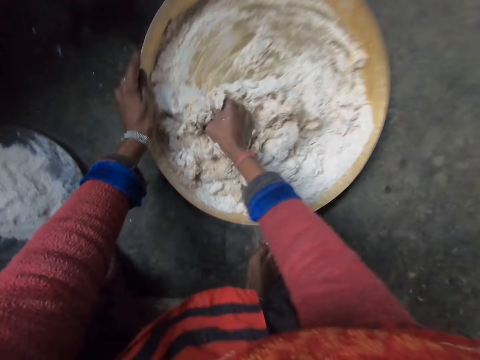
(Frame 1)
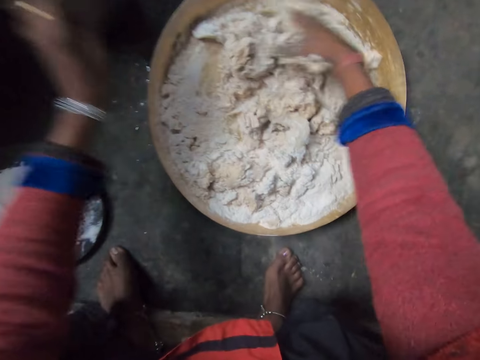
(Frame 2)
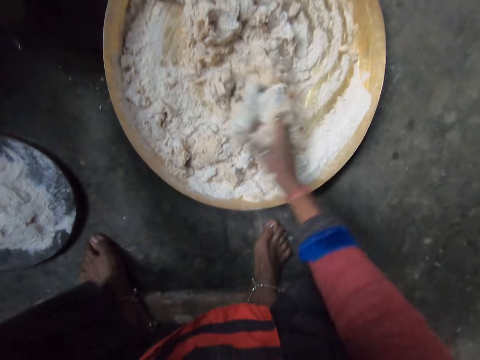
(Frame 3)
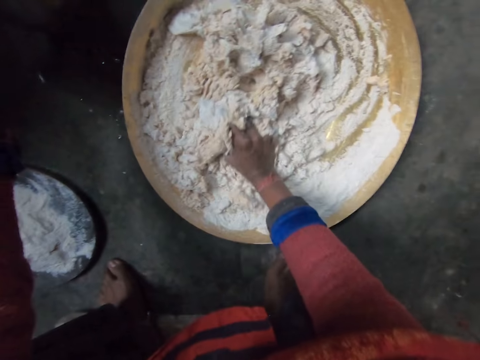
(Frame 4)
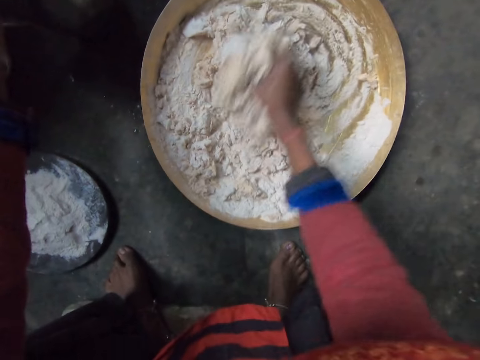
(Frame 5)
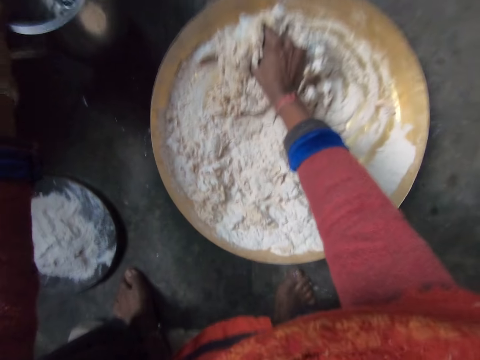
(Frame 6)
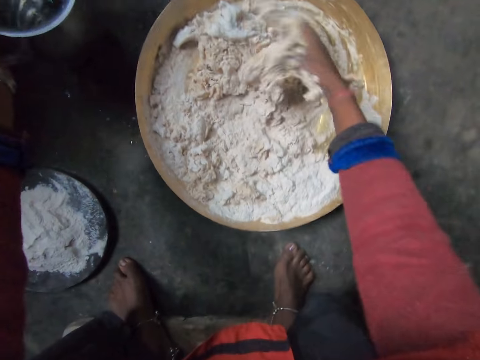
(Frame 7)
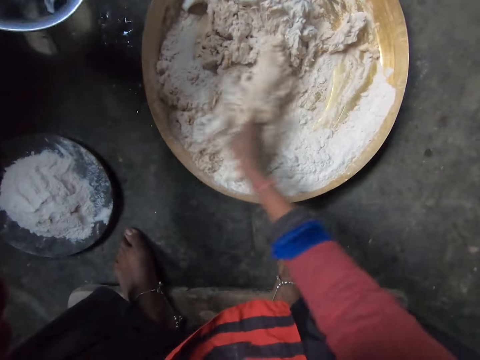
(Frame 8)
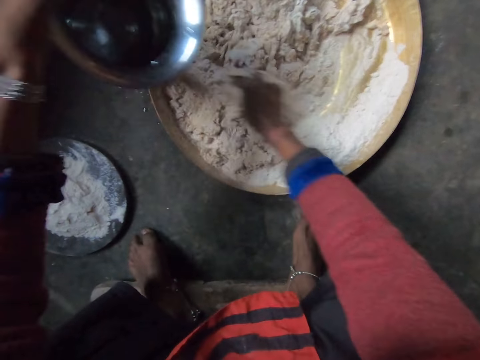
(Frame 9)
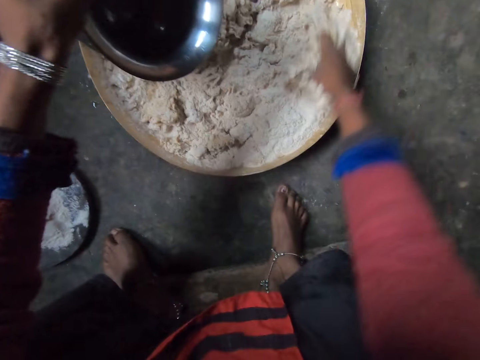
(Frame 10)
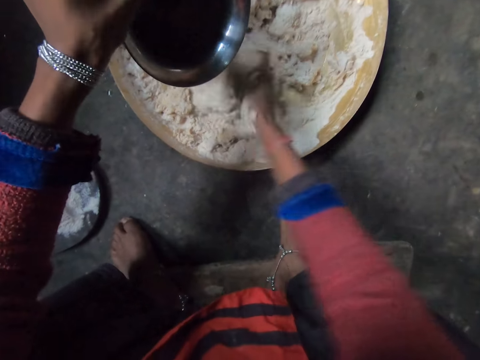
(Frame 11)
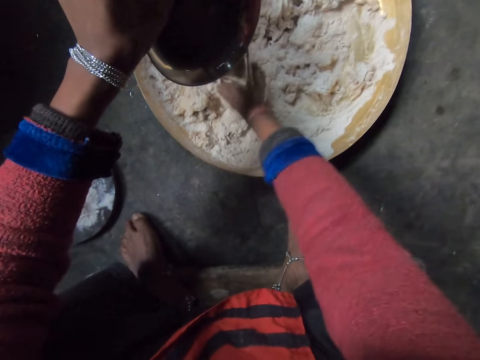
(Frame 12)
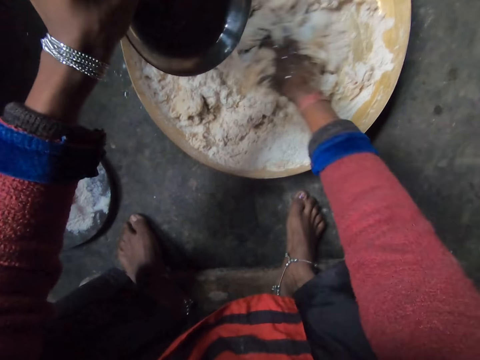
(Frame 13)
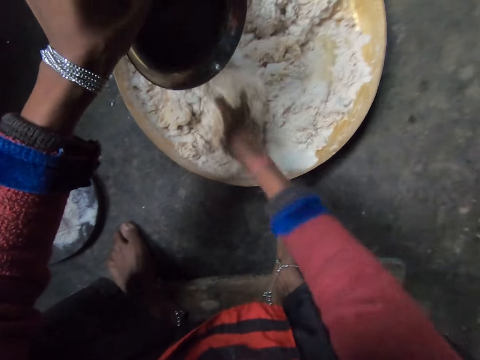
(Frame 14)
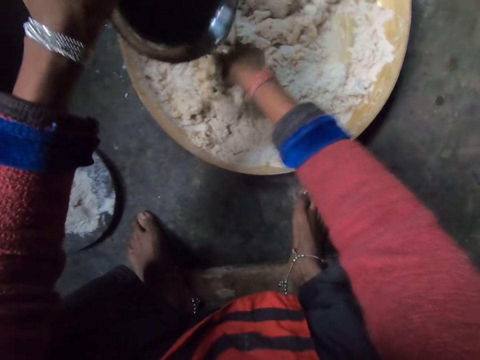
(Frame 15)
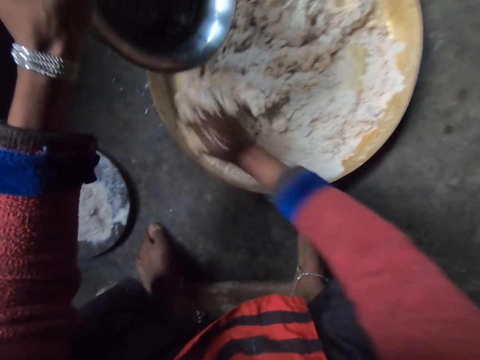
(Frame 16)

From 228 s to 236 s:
The camera wearer picks up the stainless jug. They pour water on the wheat flour. They knead.

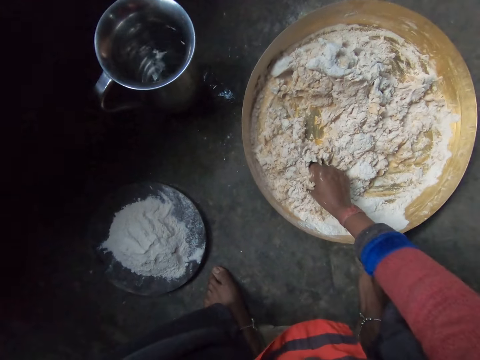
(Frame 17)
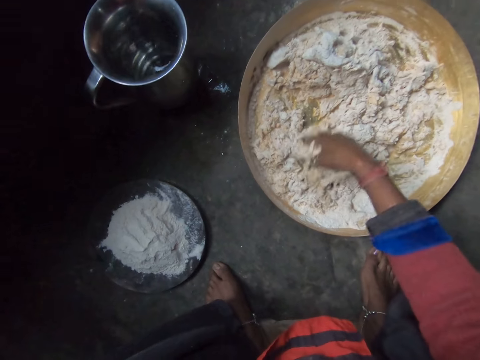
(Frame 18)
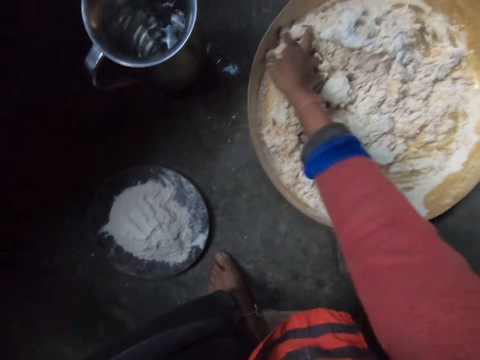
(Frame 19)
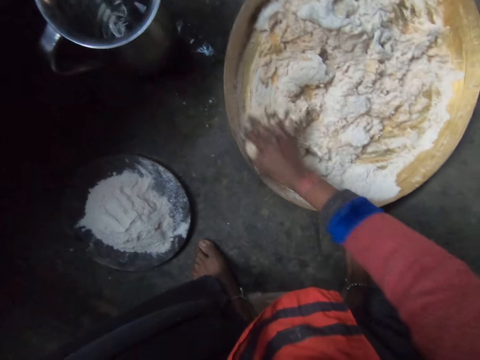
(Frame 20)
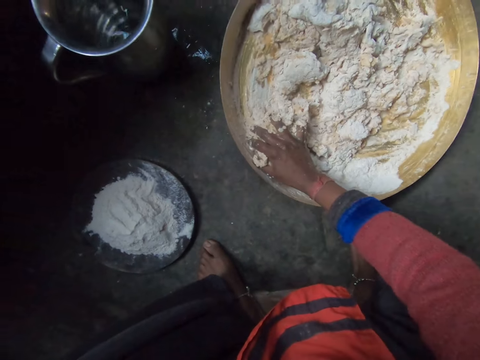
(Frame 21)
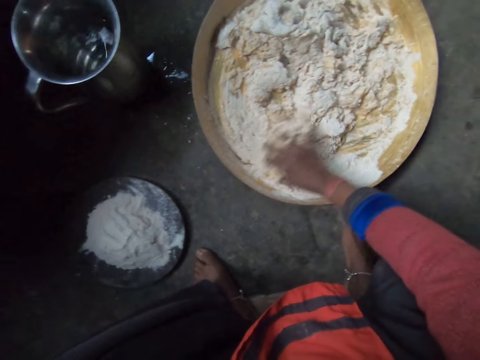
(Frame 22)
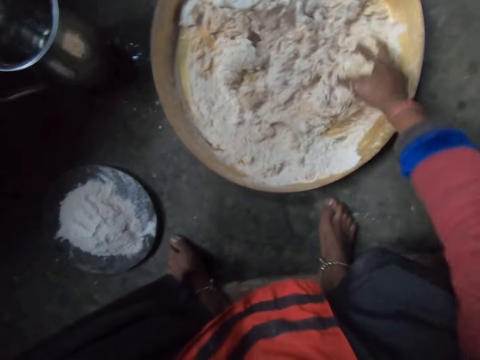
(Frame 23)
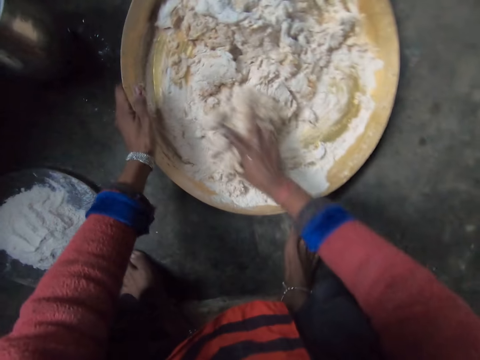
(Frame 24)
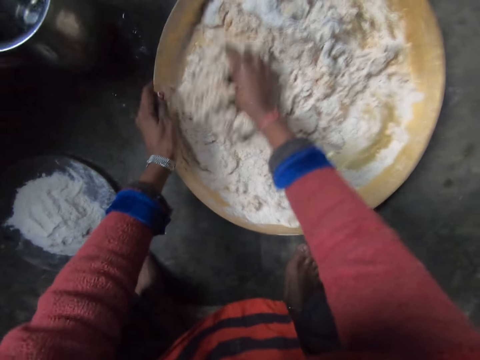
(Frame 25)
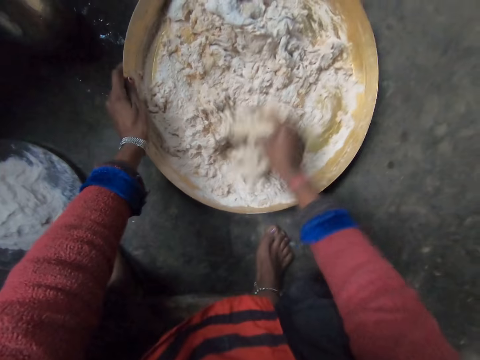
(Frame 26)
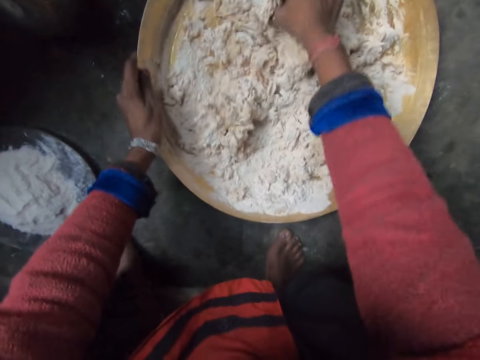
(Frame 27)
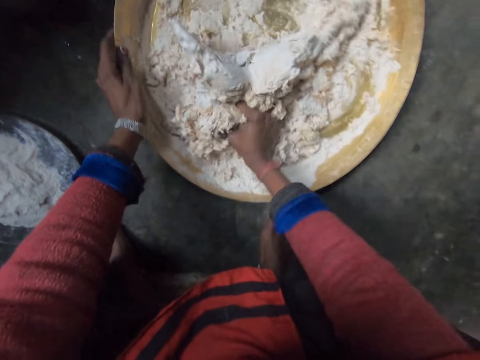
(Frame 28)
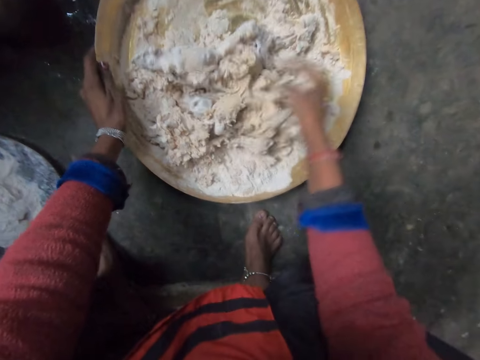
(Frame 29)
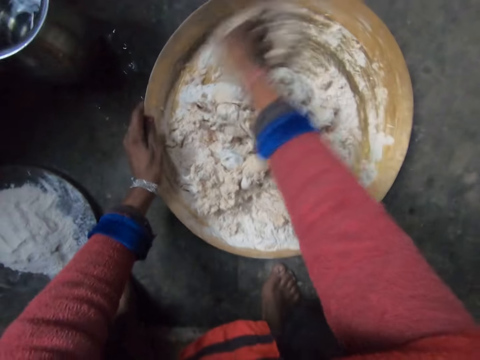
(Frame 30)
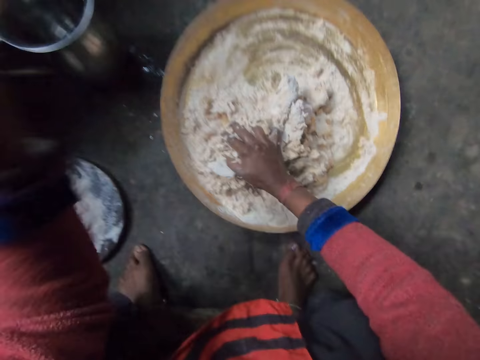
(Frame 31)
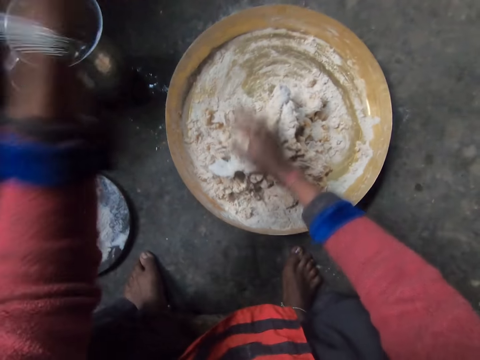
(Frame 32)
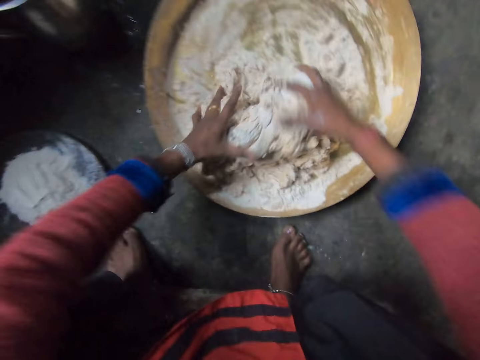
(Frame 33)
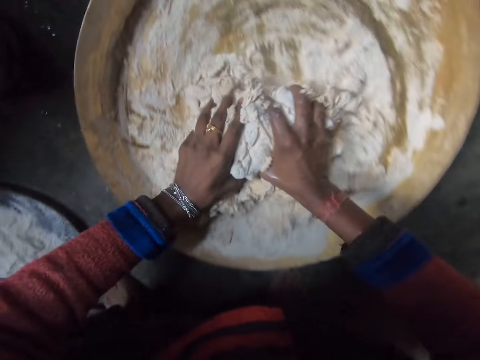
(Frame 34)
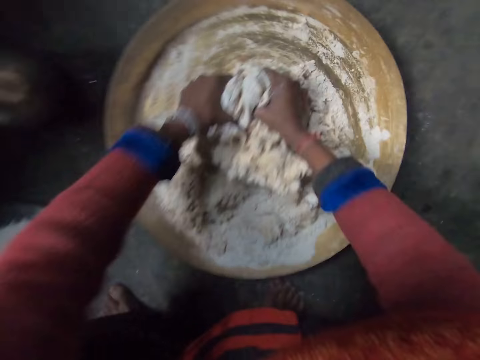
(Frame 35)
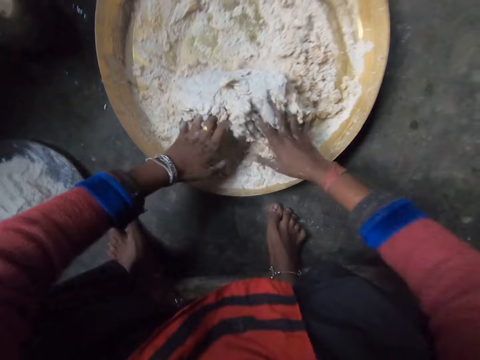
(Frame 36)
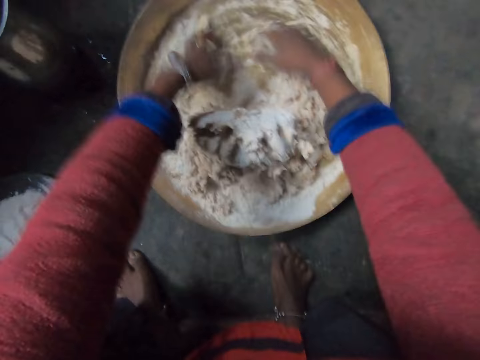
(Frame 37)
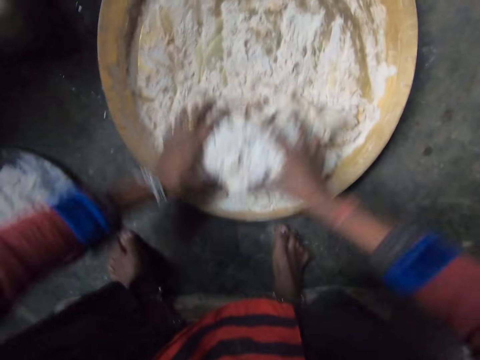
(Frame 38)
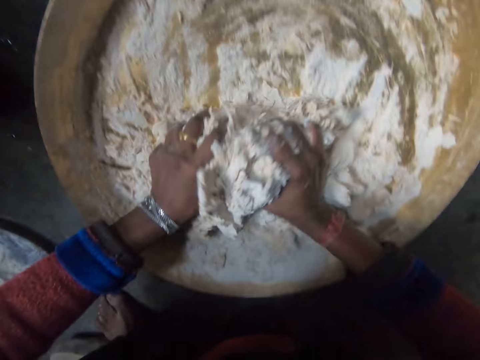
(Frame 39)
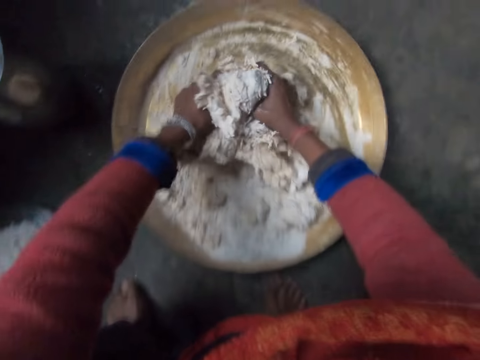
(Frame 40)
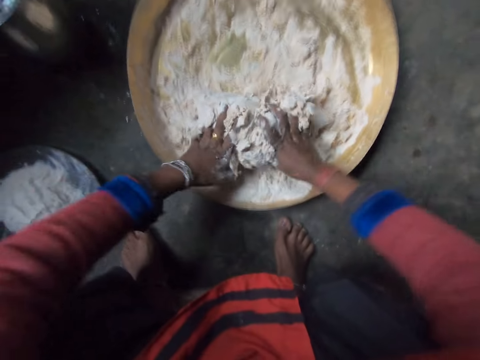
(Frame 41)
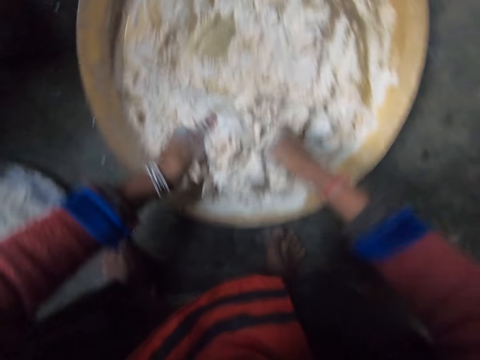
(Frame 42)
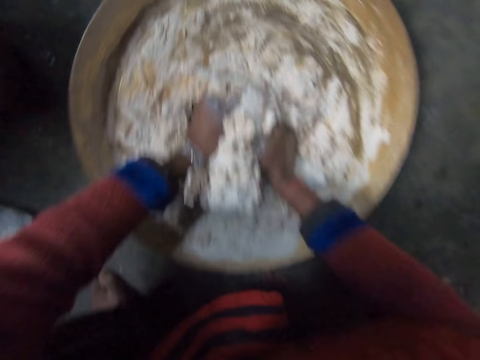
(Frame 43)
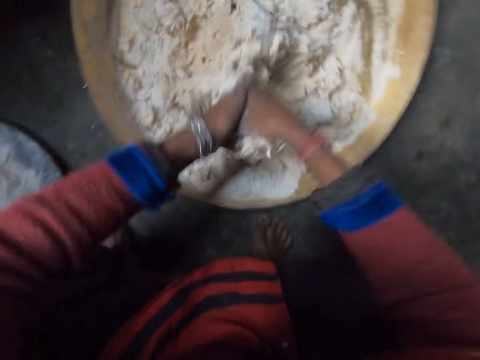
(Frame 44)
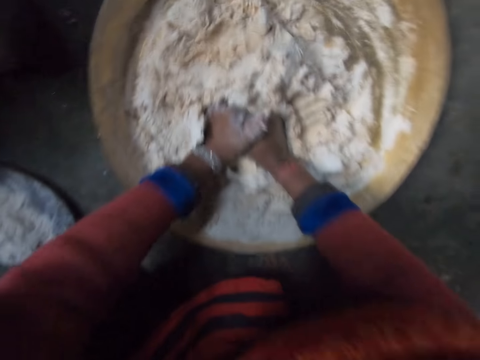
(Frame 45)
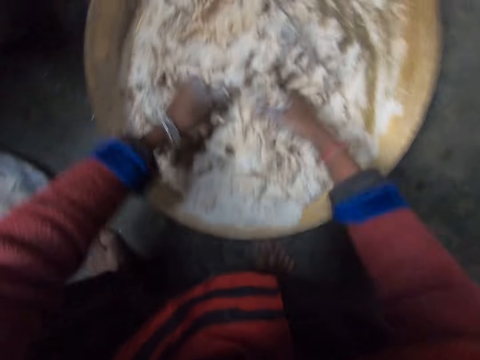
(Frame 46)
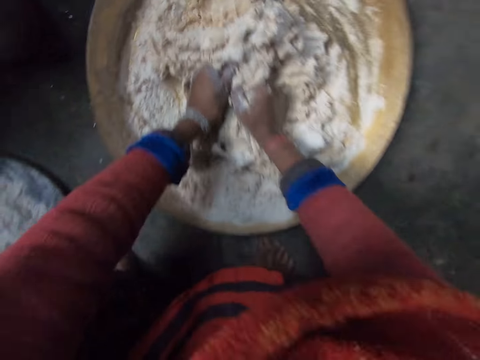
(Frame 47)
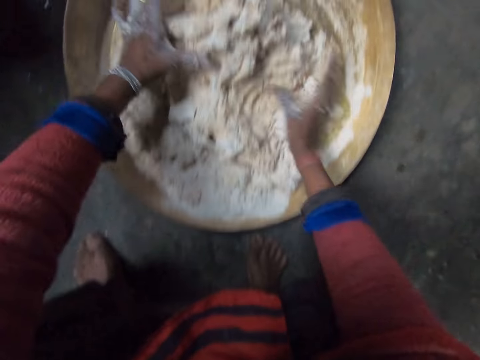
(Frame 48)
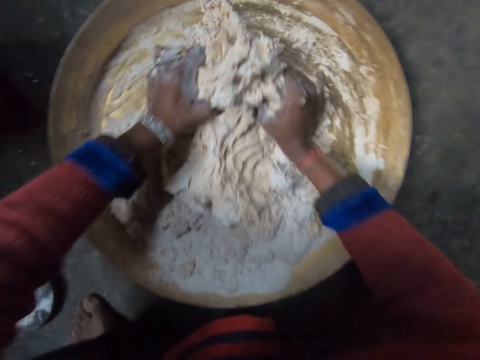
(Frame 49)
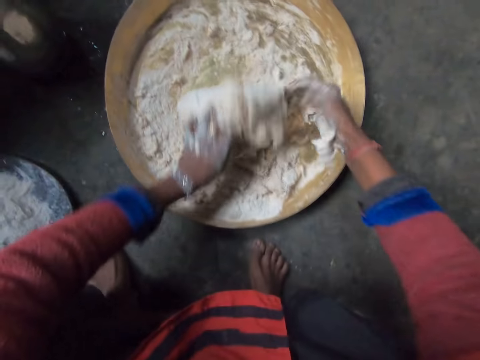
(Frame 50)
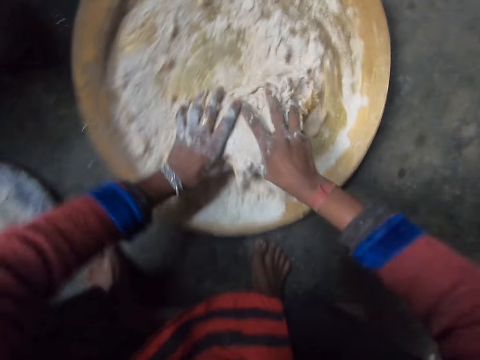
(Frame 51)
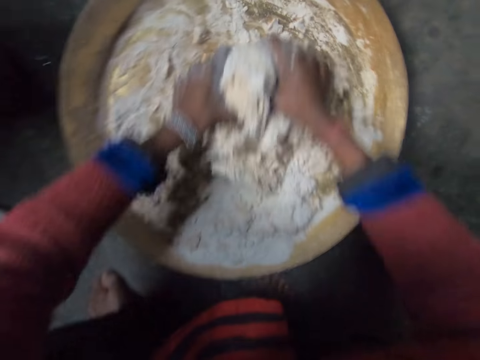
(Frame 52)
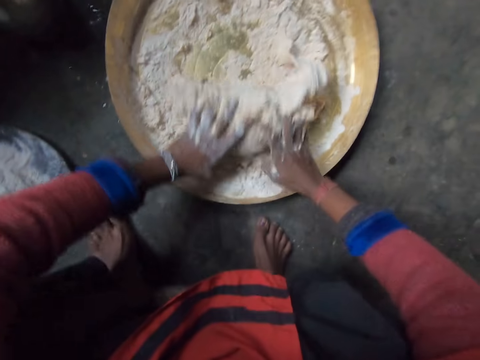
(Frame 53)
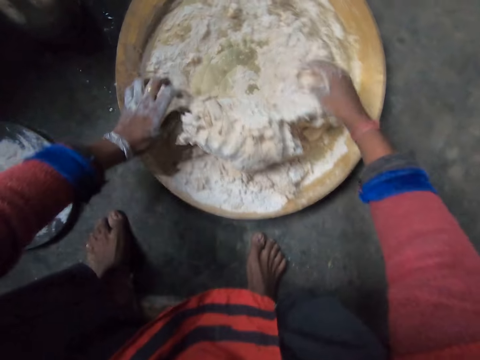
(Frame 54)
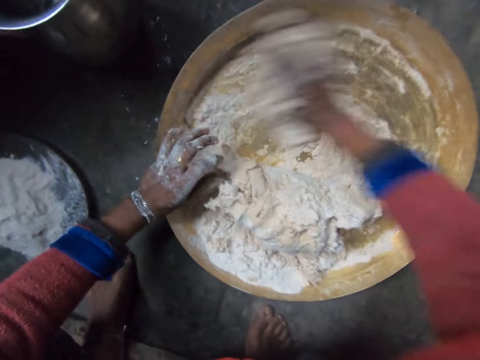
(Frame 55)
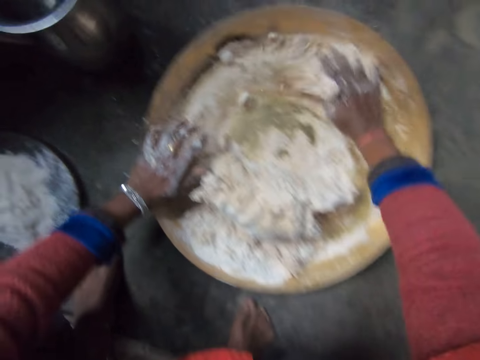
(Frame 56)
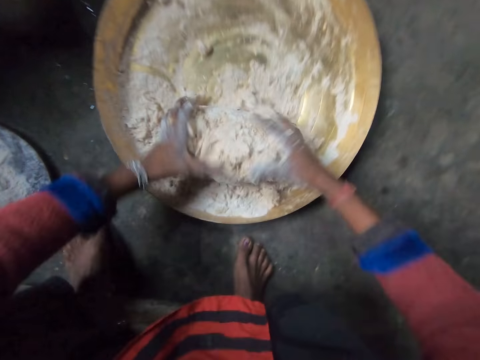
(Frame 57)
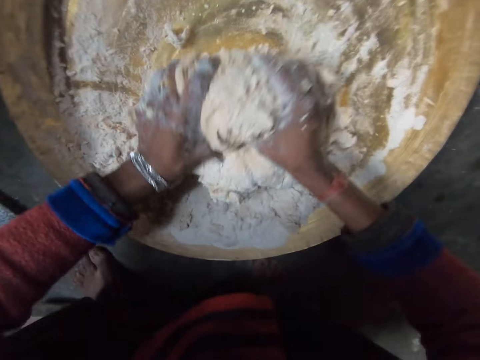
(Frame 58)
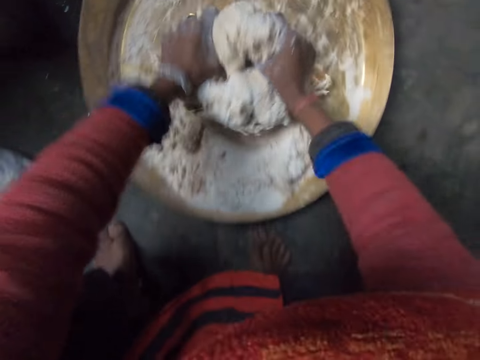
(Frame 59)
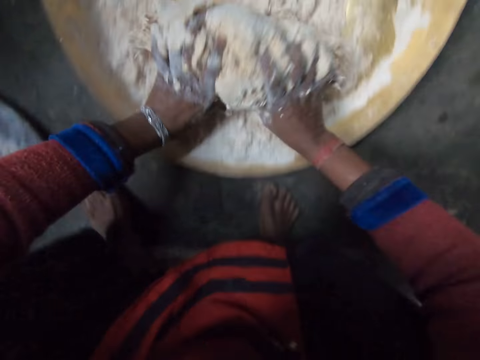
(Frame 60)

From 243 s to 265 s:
The camera wearer kneads. They raise the hand. They use two hands to make dough. They remove the remaining flour on the tray. They wipe wheat flour in the bowl. They knead.
